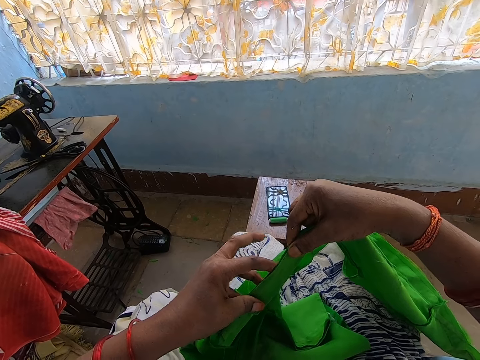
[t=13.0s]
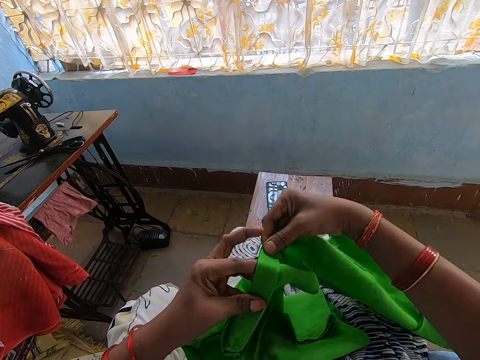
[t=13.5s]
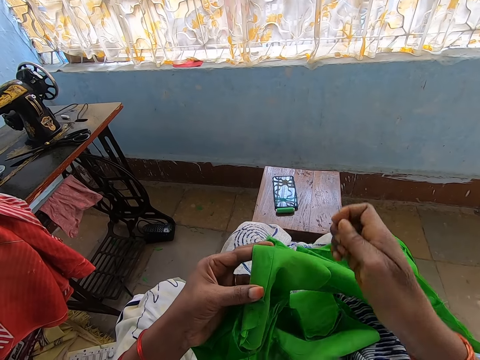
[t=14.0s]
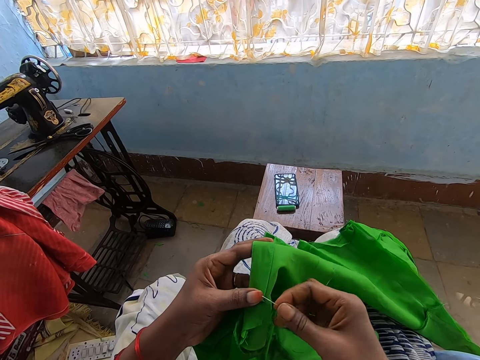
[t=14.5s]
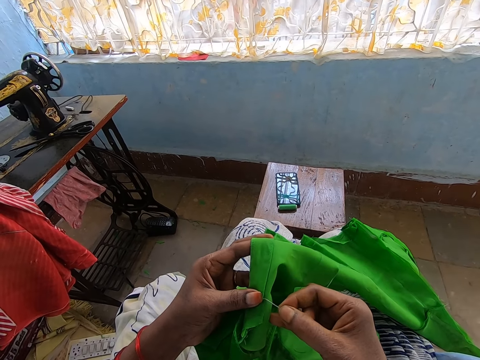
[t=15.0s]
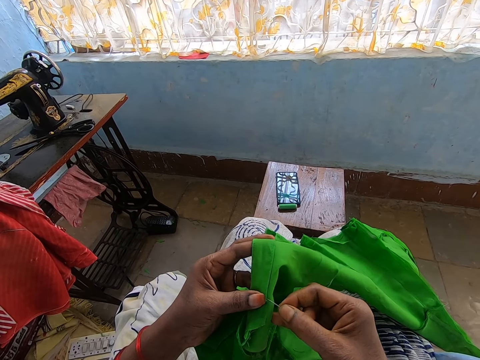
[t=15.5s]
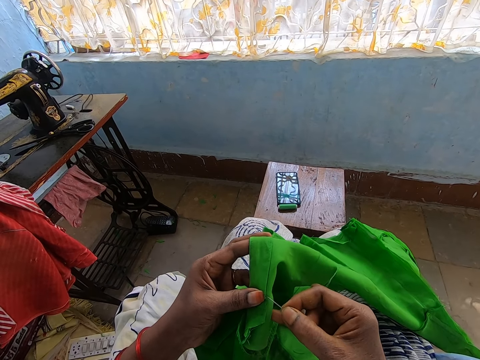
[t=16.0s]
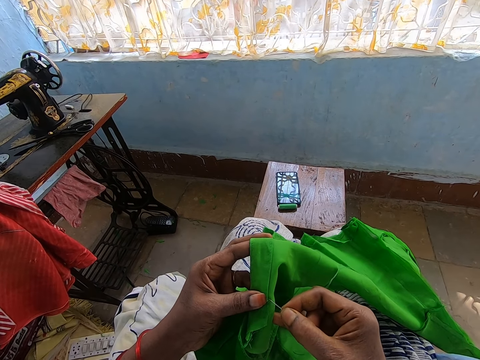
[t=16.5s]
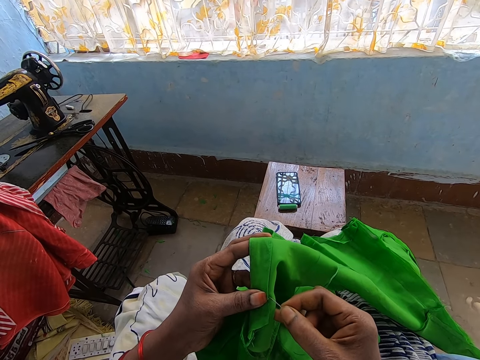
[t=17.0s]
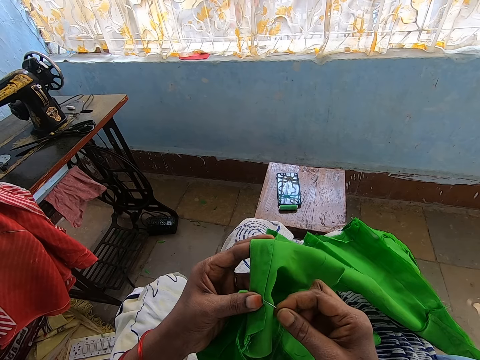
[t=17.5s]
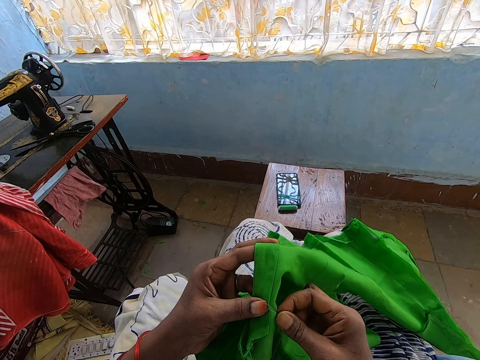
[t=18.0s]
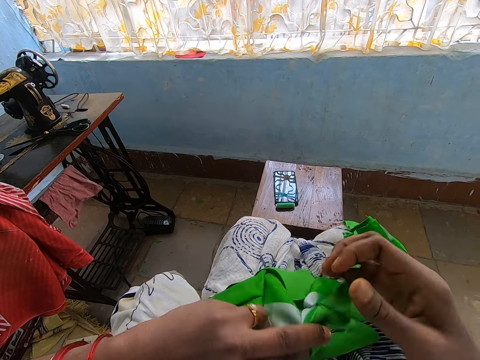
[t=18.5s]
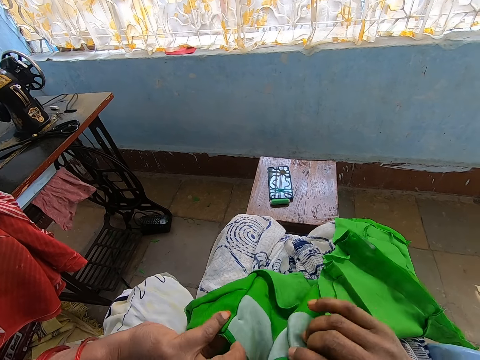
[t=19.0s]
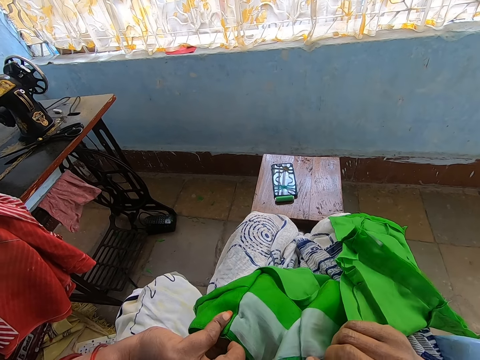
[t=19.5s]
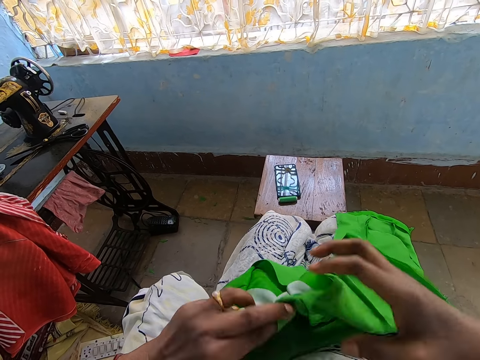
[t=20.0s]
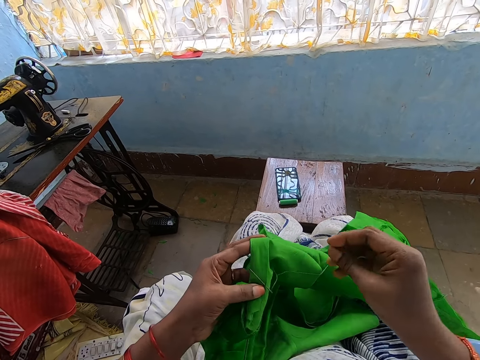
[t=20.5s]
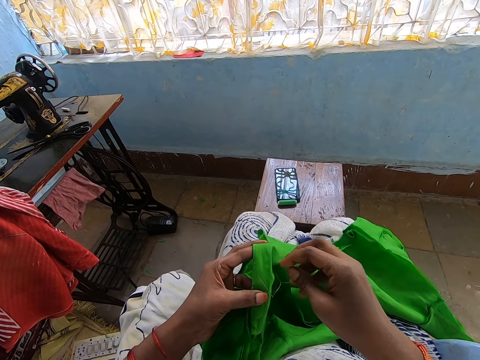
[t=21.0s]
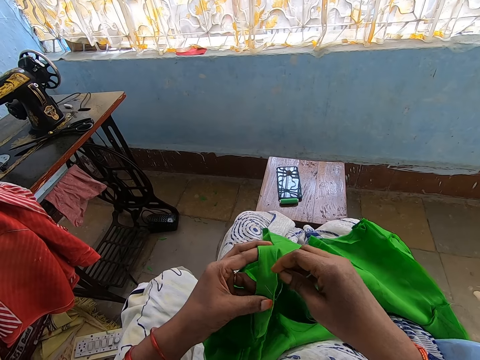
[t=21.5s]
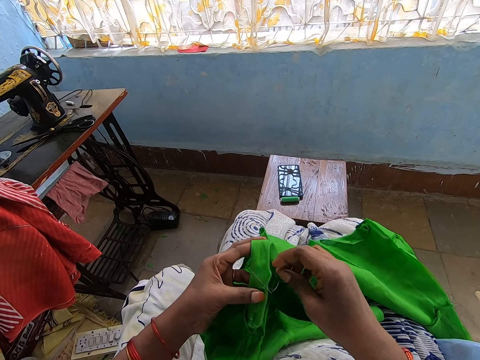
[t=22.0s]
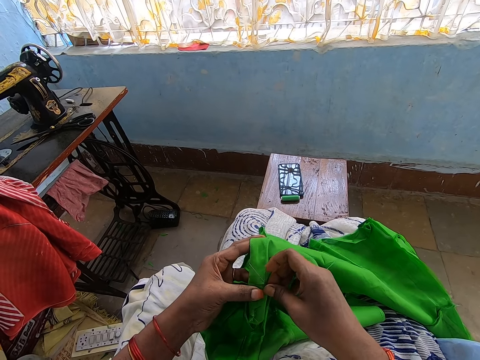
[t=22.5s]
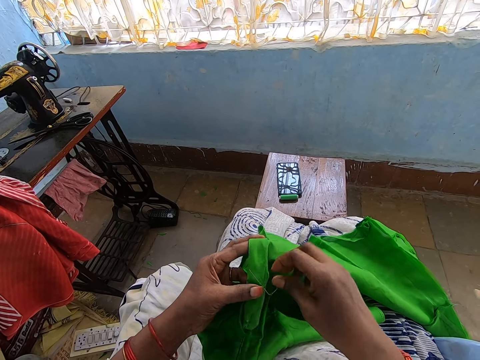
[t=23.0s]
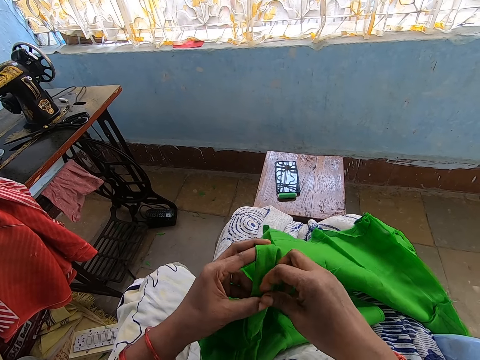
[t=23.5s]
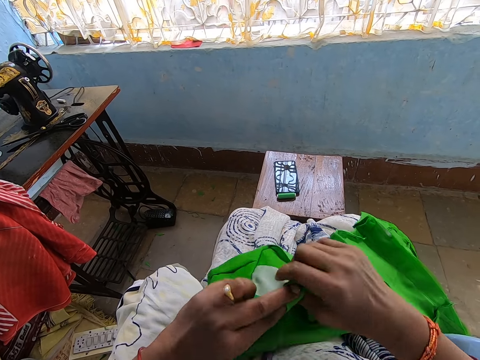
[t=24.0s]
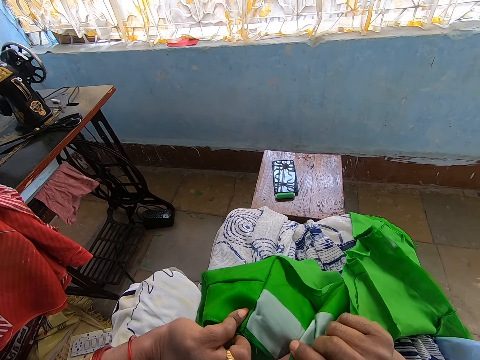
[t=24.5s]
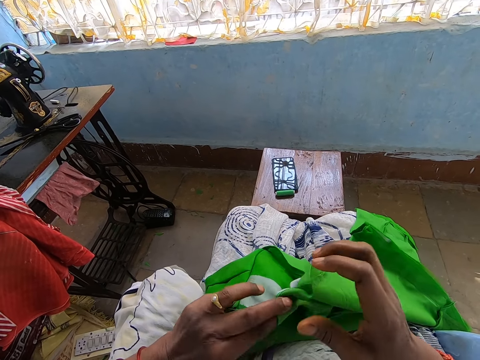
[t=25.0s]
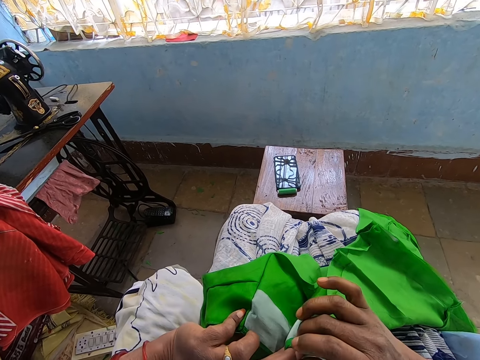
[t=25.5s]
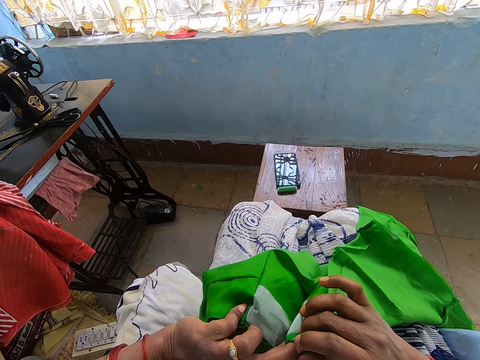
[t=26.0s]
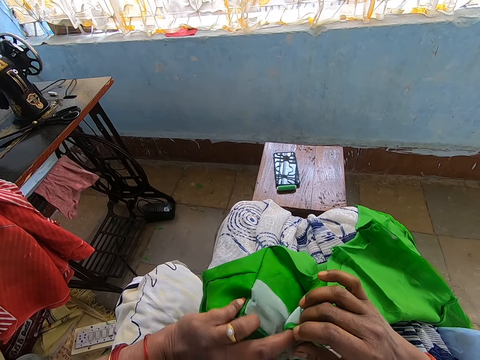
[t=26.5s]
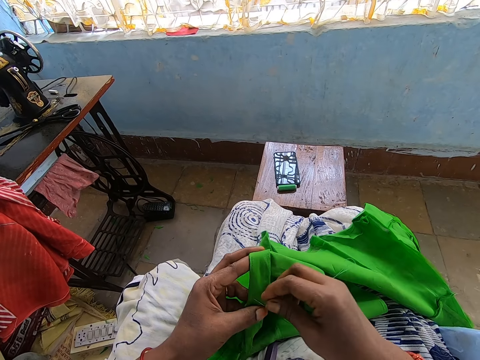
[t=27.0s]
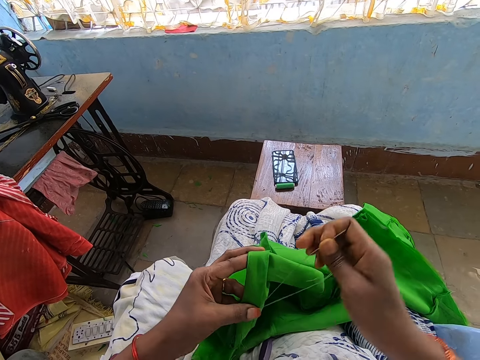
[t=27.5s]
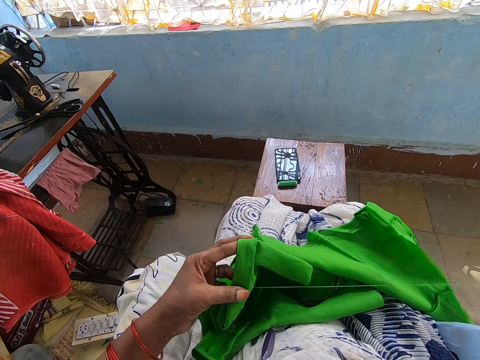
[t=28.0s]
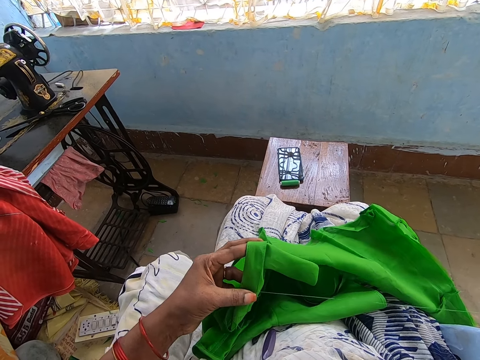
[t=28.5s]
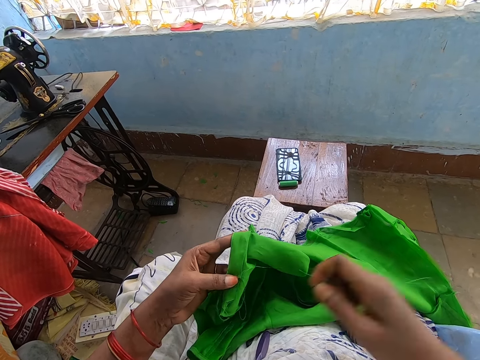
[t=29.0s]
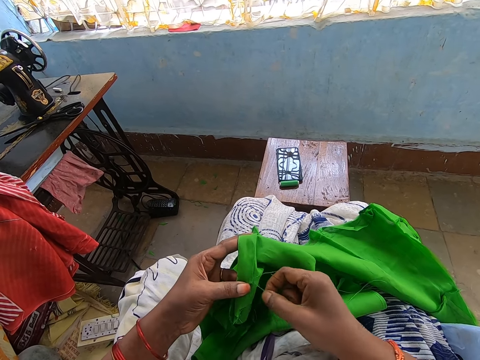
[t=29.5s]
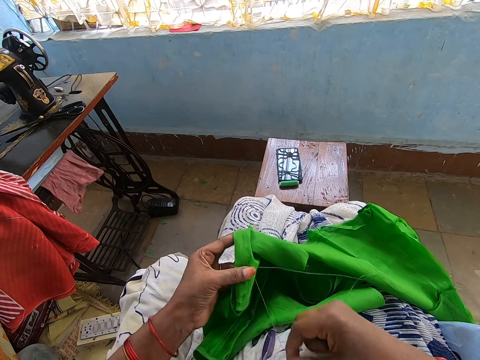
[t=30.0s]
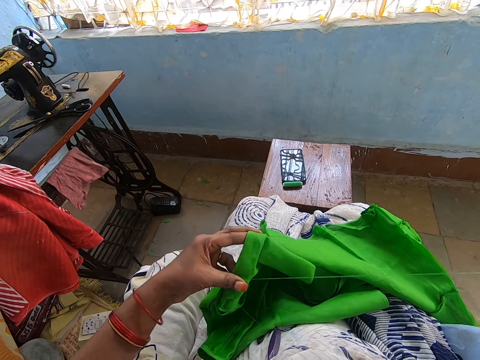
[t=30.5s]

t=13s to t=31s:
The camera wearer inserts the needle in her right hand into the cloth. She sews the cloth. She turns the cloth with her left hand, and again. She sews the cloth with the needle in her right hand. She turns the cloth with her hands. She looks inside of the cloth. She turns the cloth with her hands again. She sews the cloth with the needle in her right hand.

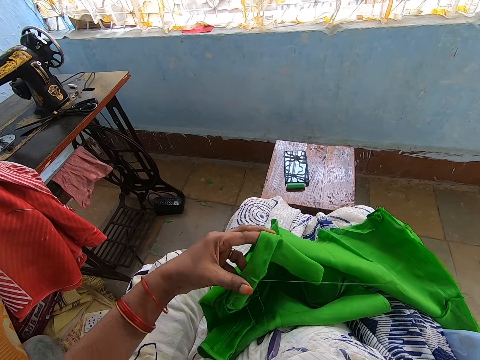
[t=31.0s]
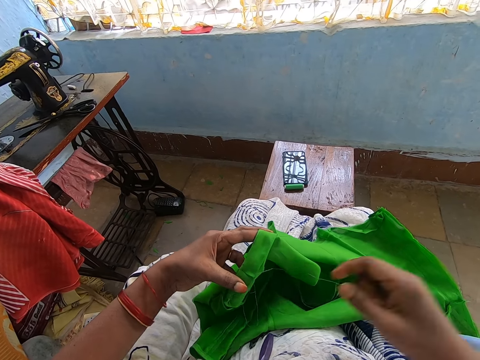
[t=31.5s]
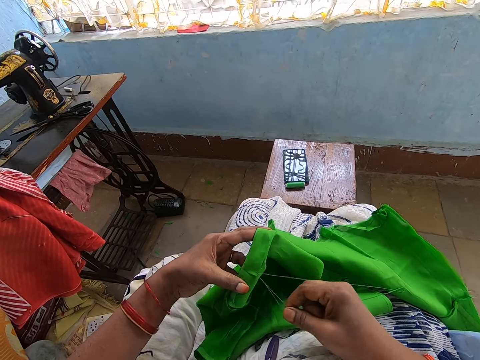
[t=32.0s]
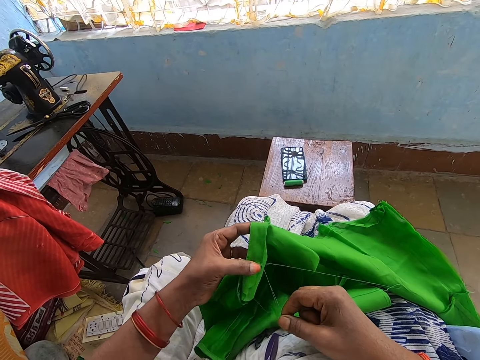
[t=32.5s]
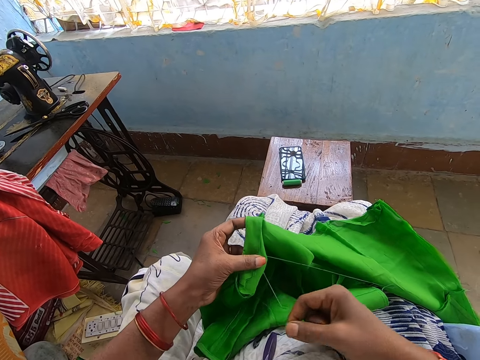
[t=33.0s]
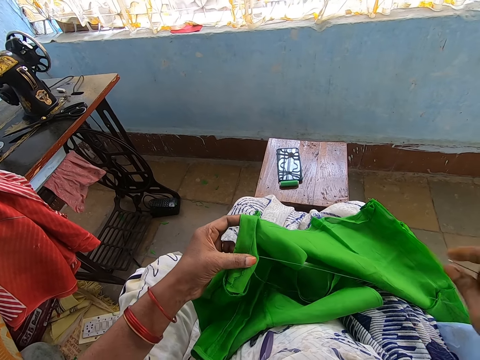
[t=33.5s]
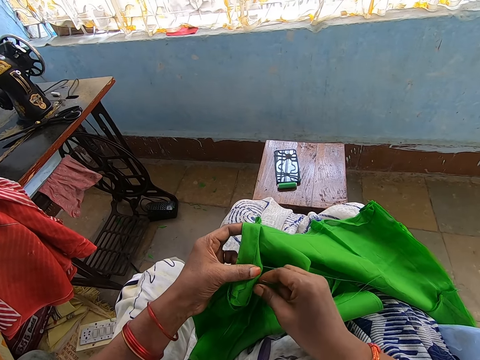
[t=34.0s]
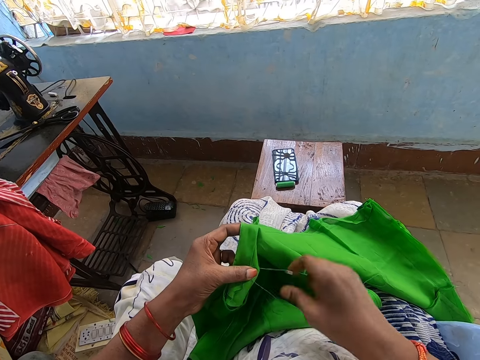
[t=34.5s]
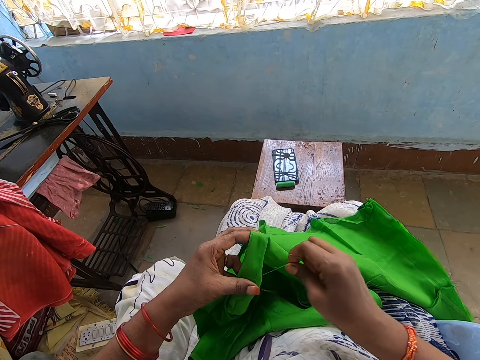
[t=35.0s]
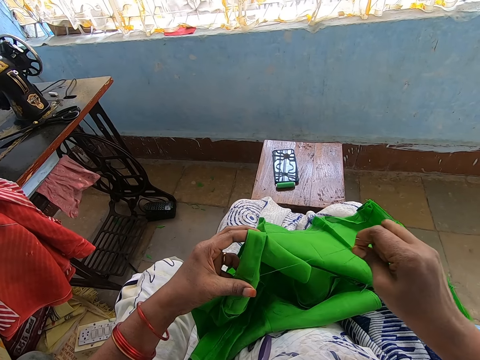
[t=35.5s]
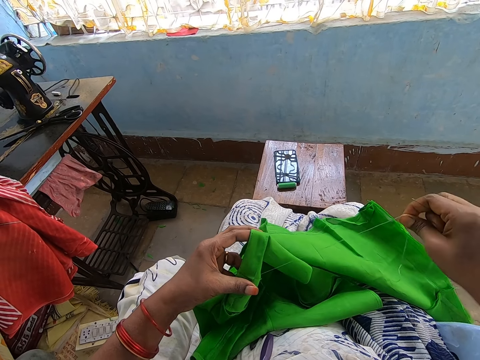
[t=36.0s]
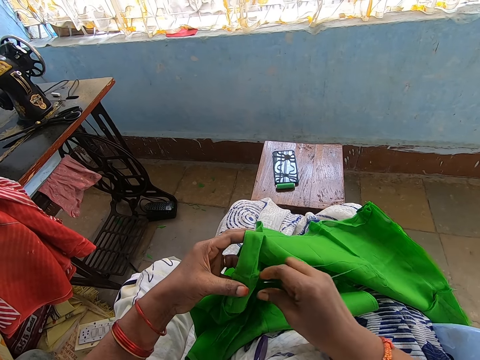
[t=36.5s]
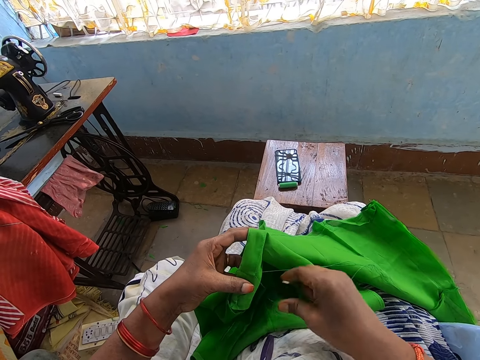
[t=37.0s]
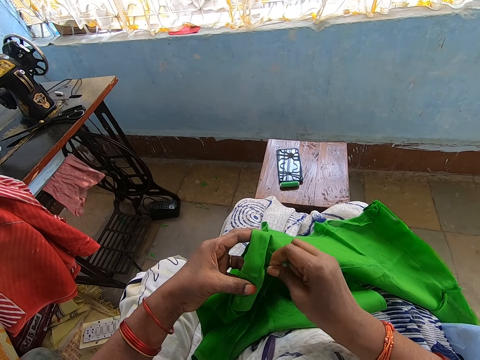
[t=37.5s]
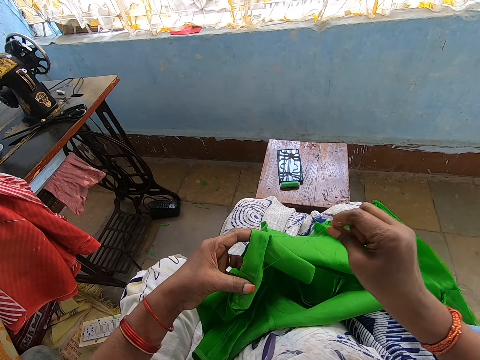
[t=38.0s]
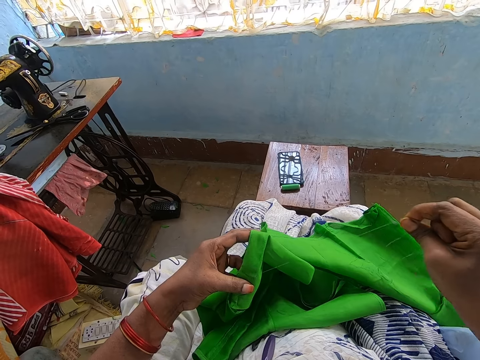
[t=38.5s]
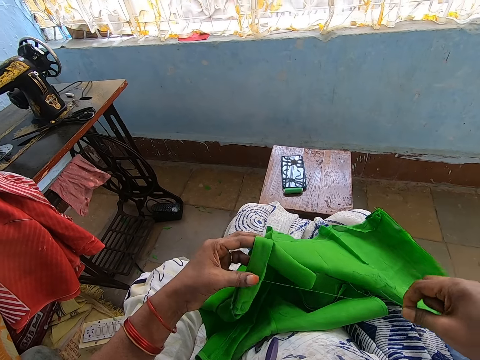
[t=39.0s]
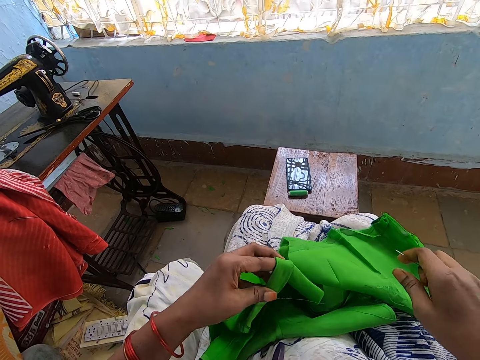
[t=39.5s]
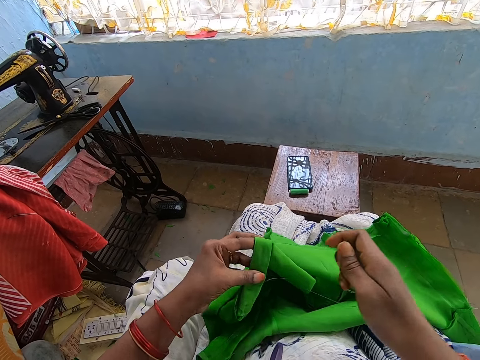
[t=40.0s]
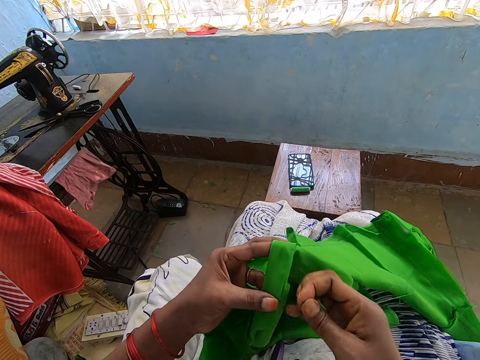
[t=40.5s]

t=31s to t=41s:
The camera wearer pulls a thread from the cloth with her right hand.
